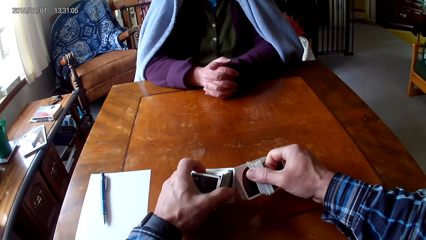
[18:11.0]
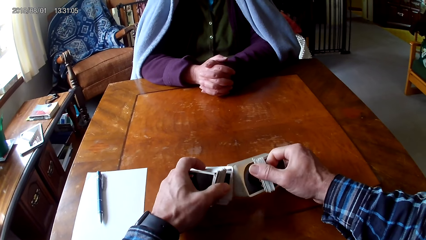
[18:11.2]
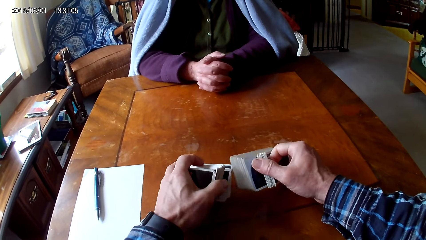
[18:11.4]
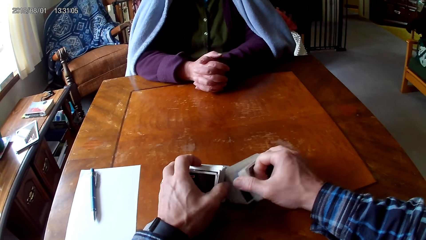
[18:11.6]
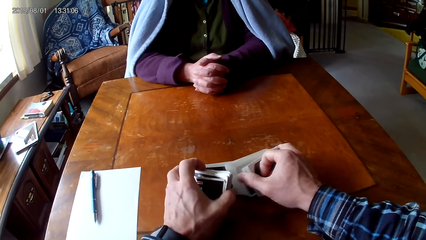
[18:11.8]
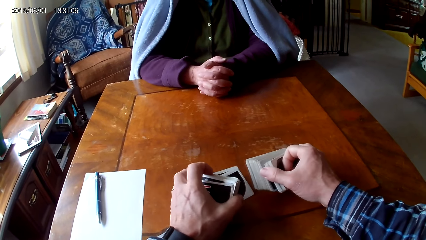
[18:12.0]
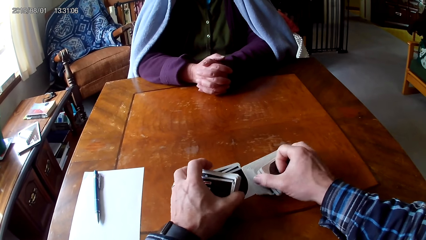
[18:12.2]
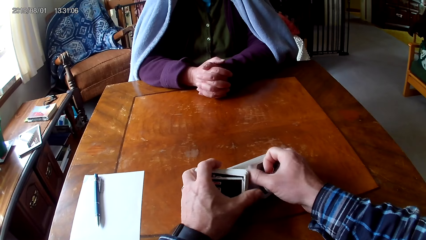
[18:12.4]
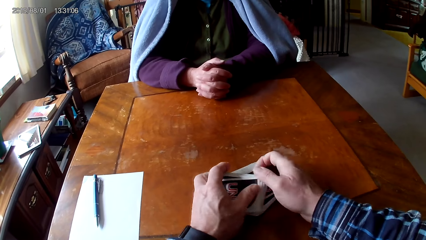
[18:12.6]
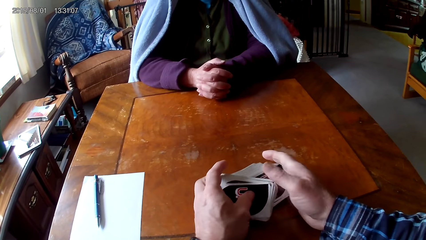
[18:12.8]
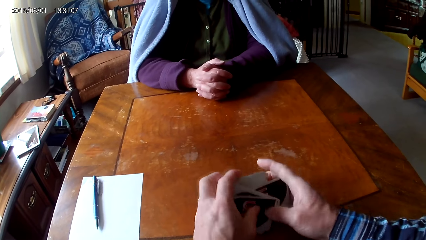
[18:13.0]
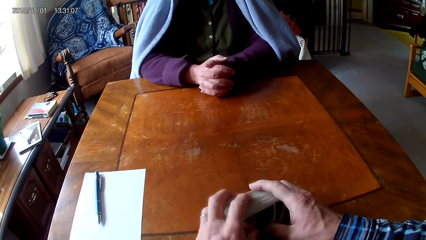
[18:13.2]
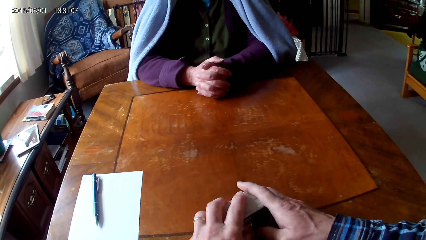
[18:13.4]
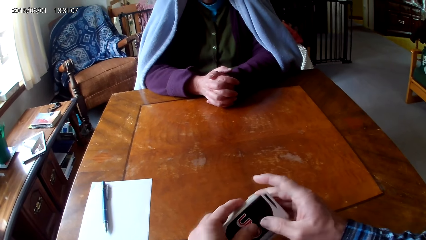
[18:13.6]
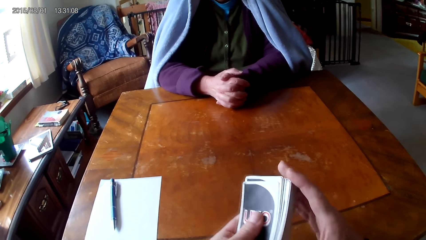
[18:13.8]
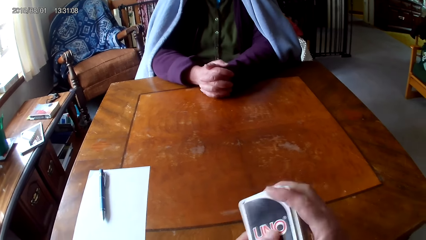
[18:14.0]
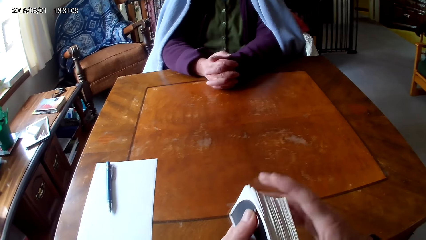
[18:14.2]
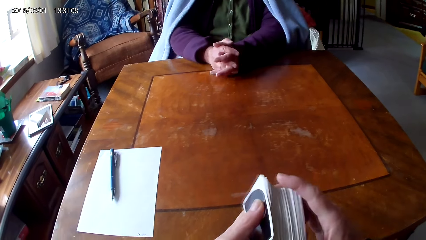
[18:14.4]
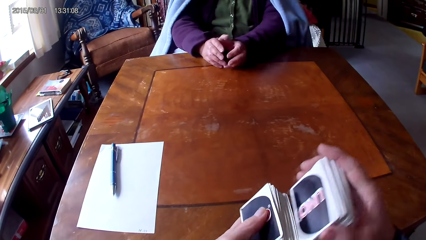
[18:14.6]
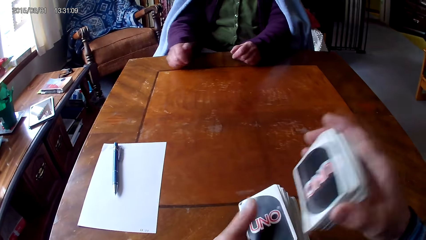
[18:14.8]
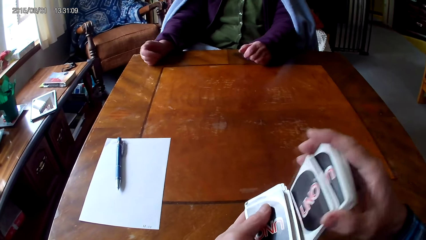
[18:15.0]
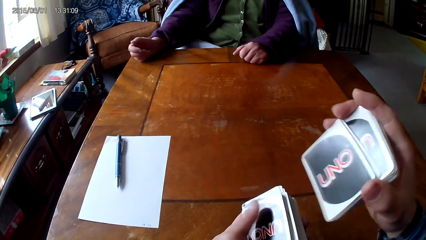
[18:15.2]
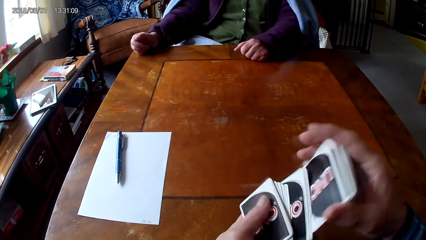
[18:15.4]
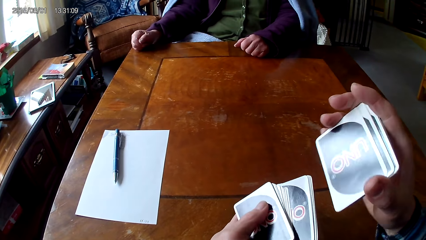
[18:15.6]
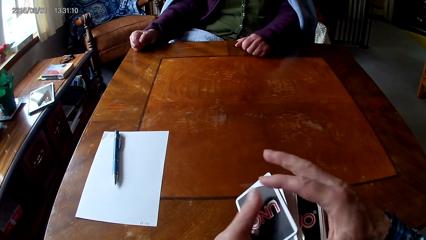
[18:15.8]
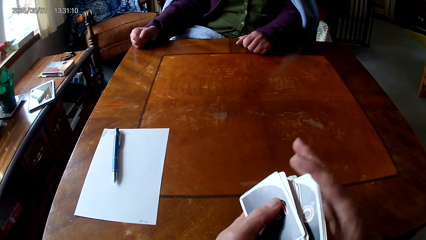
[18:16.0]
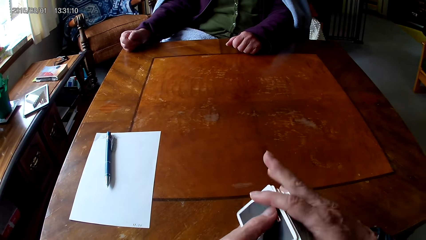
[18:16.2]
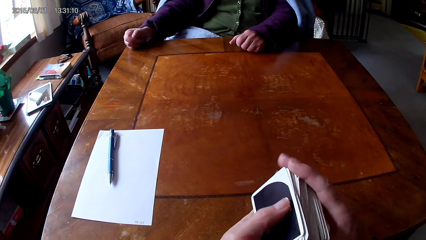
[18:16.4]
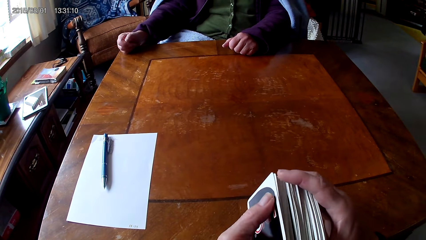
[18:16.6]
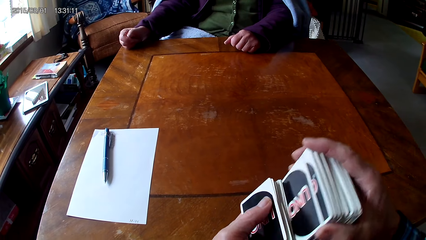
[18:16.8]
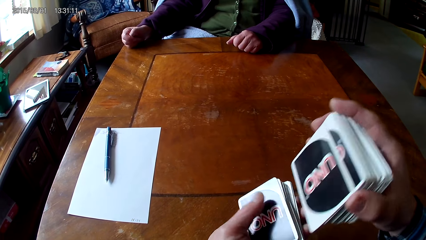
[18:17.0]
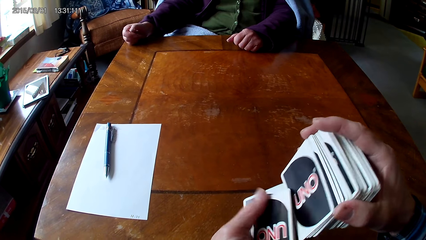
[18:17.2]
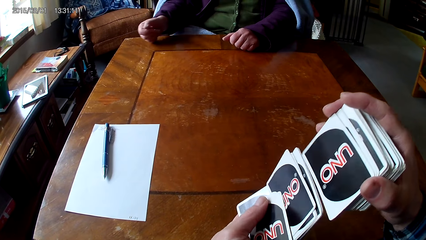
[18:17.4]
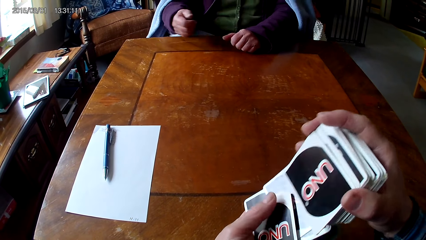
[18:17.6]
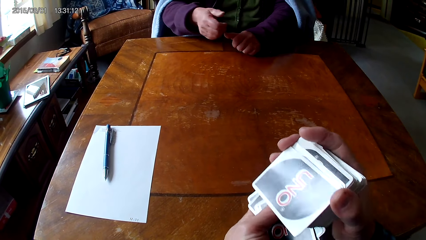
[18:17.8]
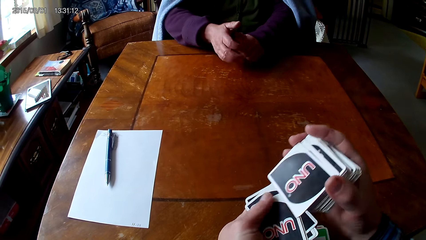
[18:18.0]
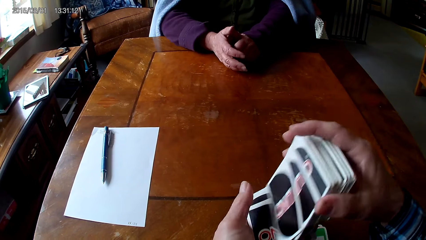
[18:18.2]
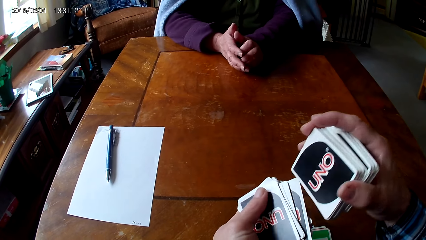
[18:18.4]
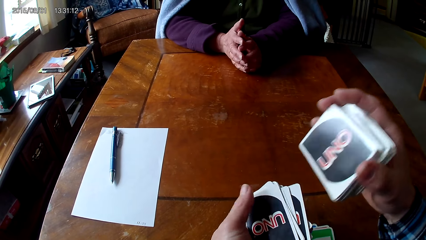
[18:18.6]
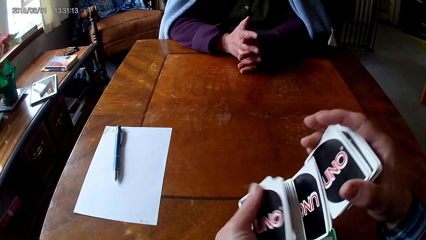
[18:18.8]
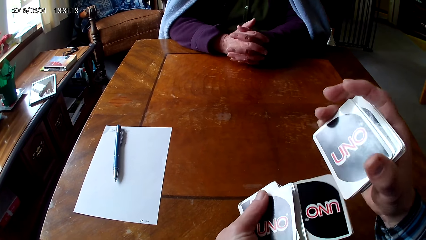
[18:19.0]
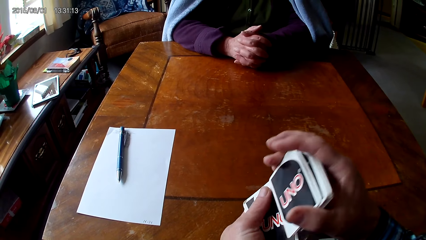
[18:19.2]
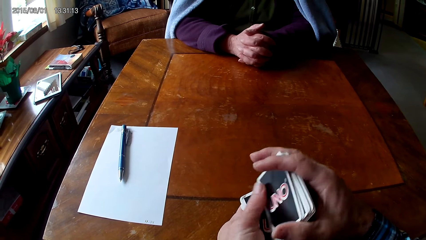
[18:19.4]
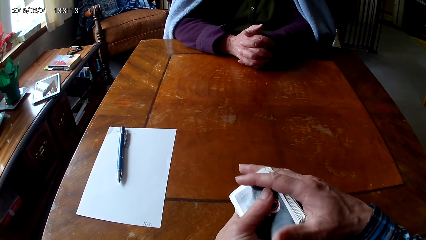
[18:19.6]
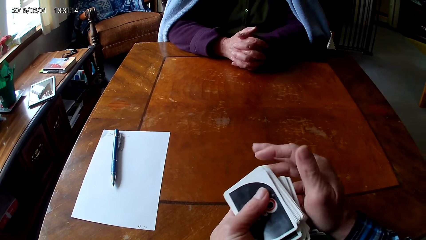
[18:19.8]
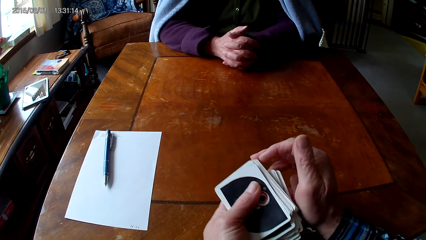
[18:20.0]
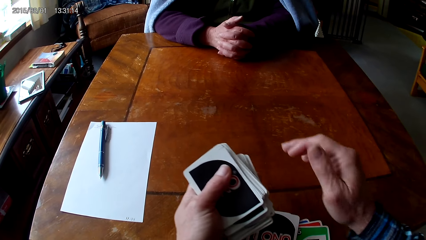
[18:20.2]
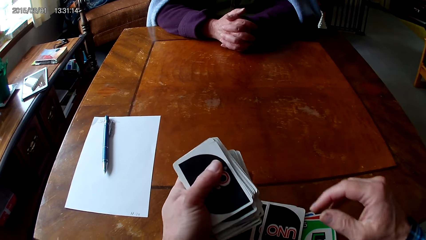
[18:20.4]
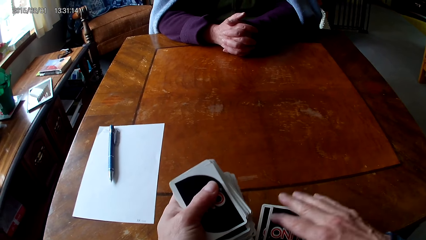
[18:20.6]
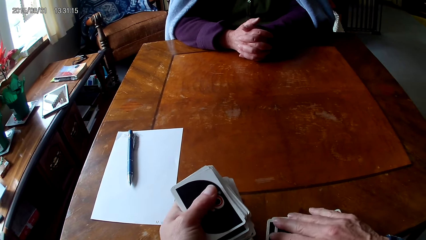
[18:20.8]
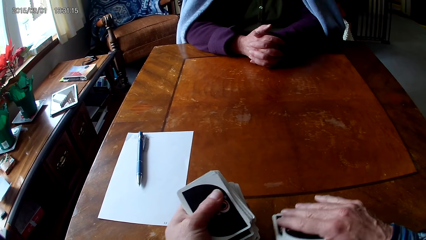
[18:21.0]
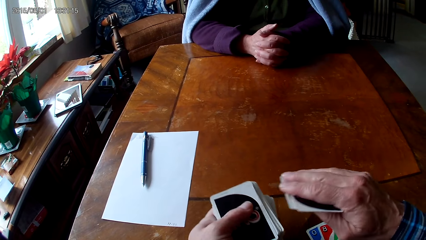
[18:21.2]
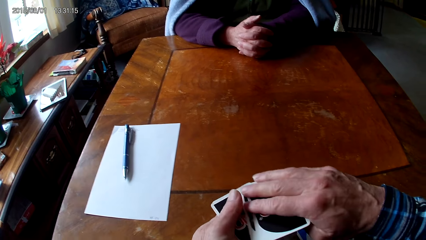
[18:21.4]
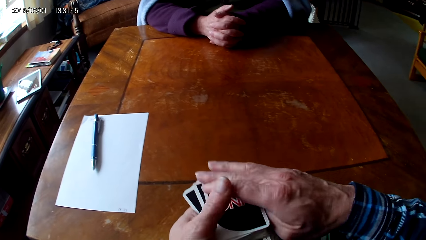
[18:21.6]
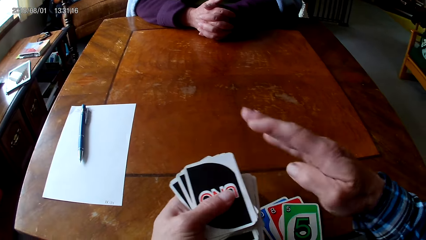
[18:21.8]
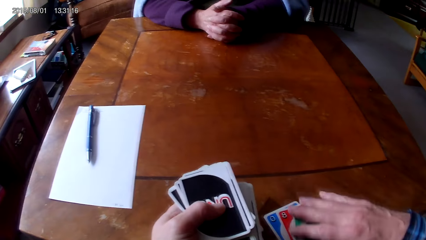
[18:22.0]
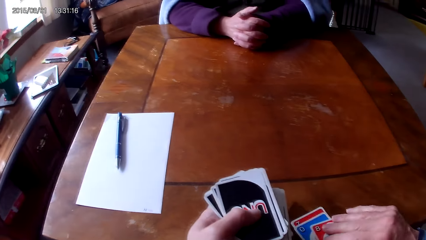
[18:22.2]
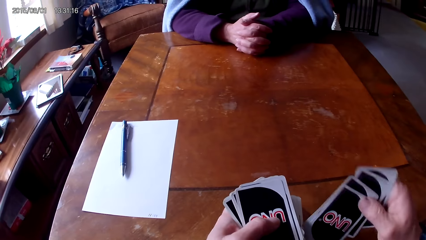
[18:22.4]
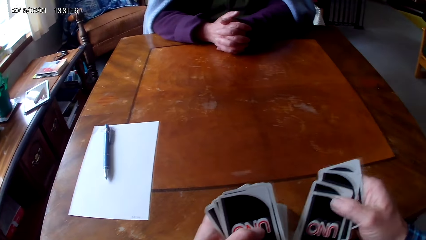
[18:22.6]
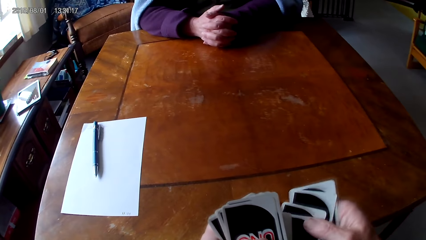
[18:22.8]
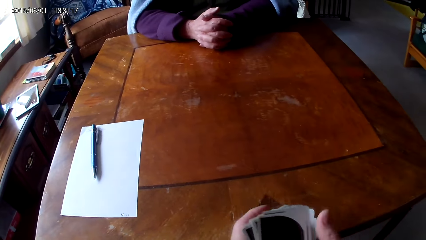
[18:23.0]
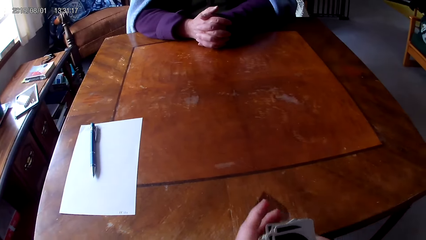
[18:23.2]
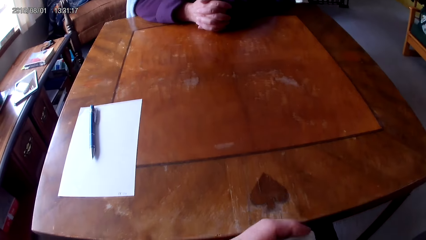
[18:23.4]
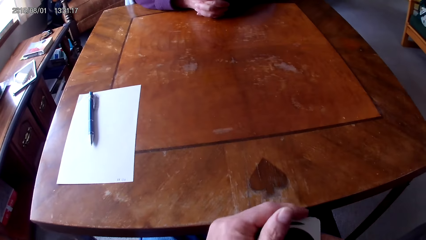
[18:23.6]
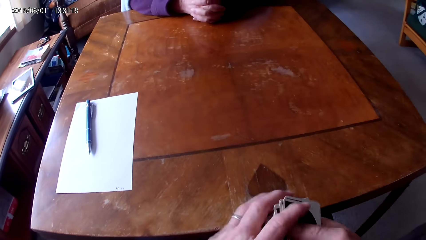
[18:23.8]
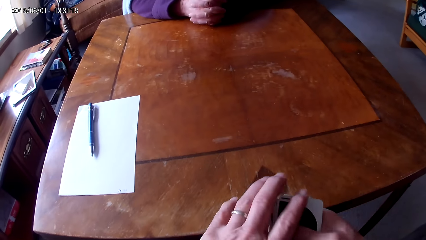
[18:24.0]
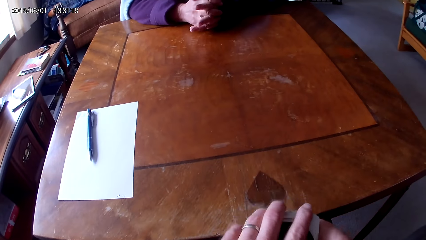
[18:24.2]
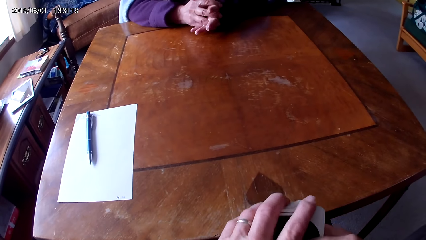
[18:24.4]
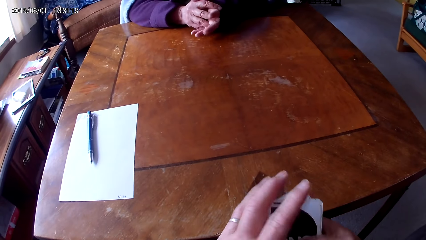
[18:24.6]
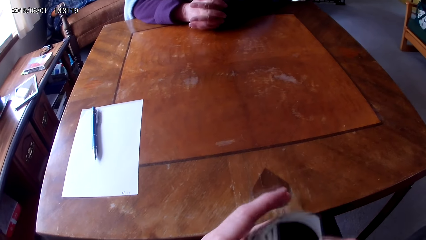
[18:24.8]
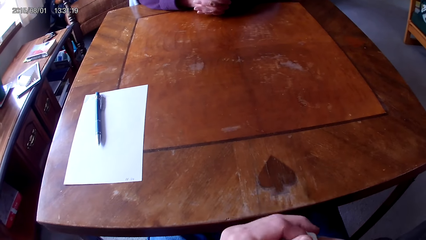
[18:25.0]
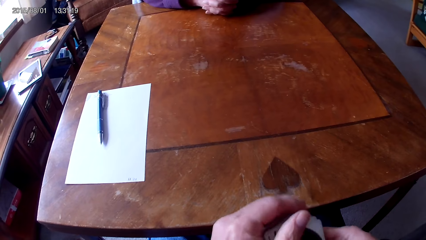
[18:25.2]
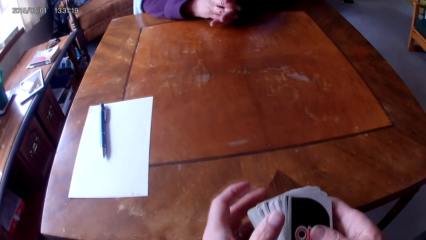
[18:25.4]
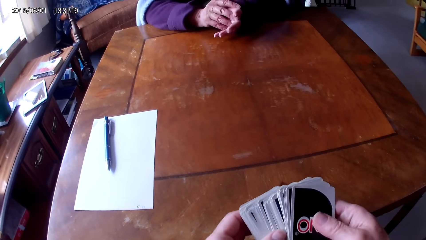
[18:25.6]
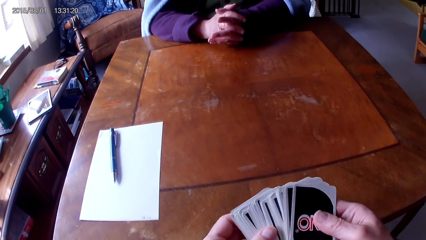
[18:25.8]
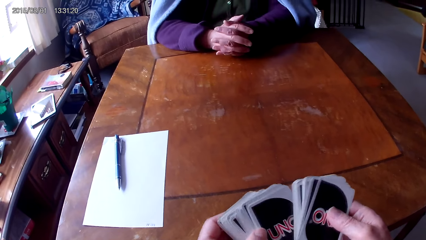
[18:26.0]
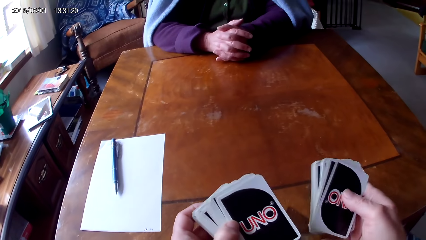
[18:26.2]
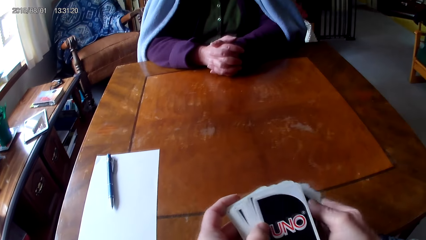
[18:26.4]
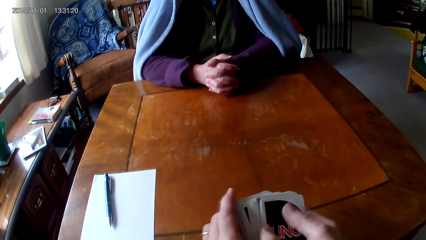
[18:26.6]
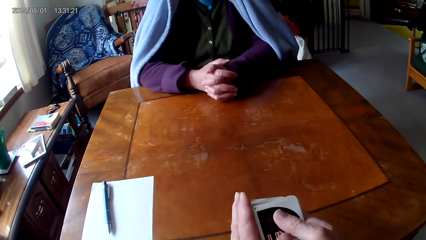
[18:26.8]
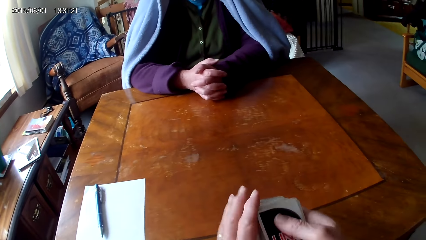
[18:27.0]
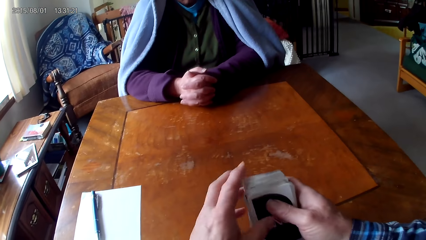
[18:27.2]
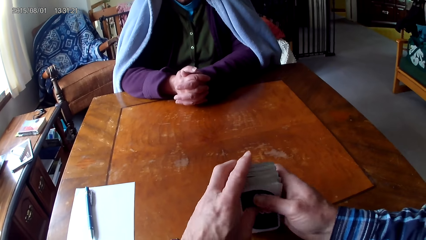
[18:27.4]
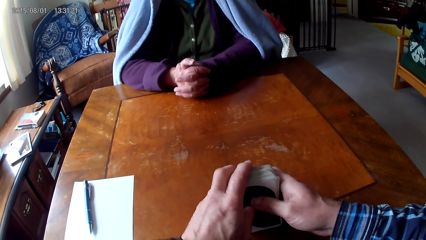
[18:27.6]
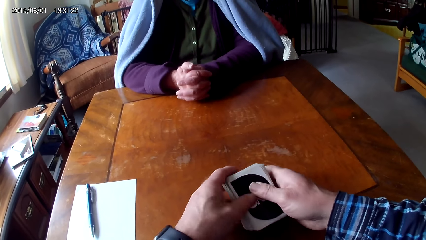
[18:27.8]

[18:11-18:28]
The camera wearer sorts cards on a table with hands. They put the cards together. They pick up the cards on the table. They pick cards from other cards. A woman moves hands, moves a hand on the table. The camera wearer puts the cards together. The woman puts hands together on the table. The camera wearer picks up cards on the table. They put the cards on the other cards. They pick up cards on the table. They put the cards below the other cards. They hold the cards with hands.
